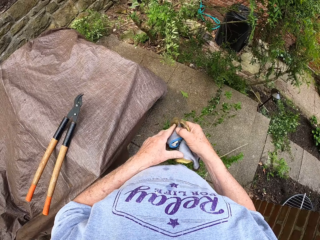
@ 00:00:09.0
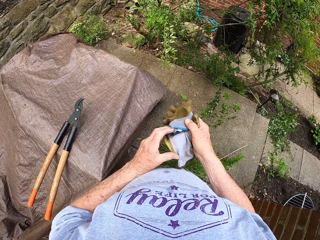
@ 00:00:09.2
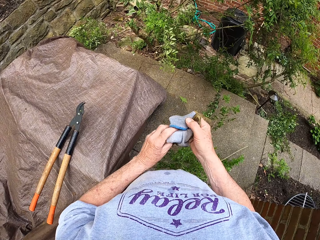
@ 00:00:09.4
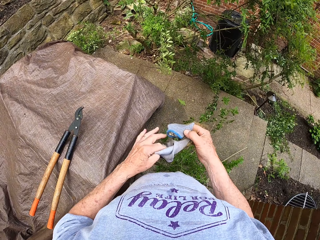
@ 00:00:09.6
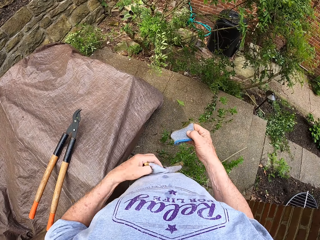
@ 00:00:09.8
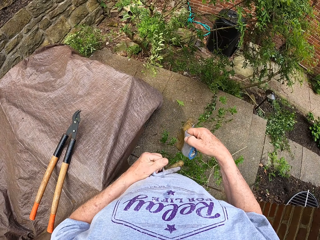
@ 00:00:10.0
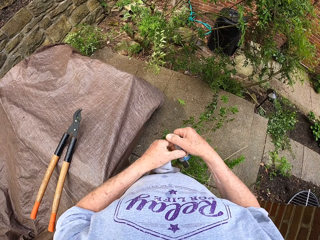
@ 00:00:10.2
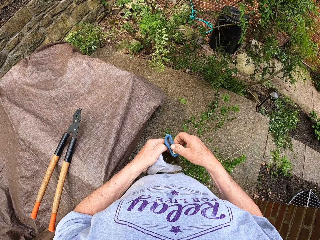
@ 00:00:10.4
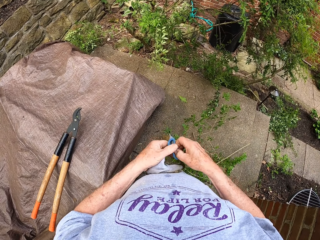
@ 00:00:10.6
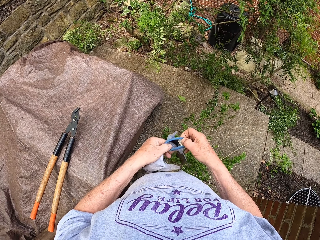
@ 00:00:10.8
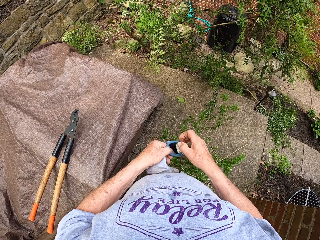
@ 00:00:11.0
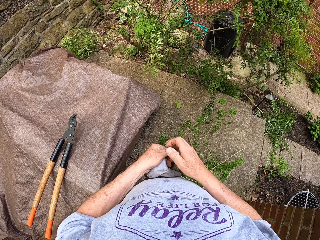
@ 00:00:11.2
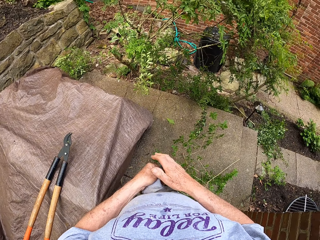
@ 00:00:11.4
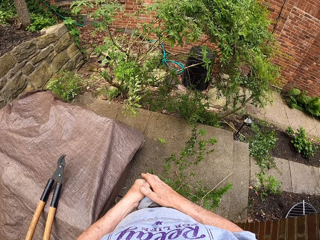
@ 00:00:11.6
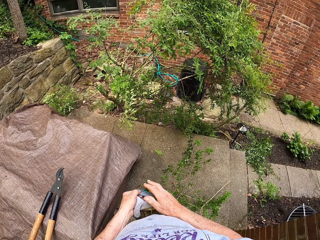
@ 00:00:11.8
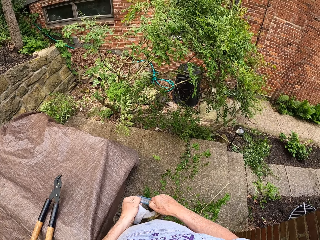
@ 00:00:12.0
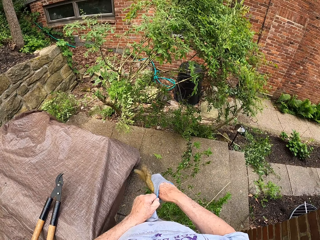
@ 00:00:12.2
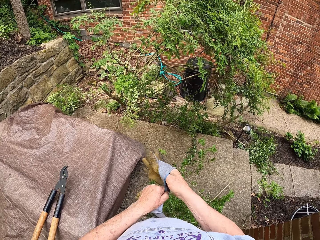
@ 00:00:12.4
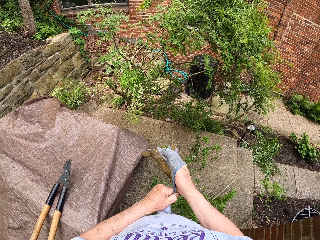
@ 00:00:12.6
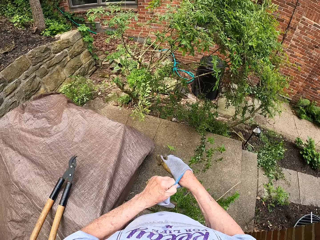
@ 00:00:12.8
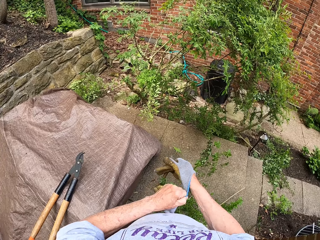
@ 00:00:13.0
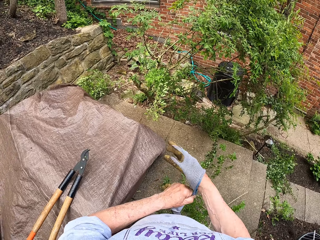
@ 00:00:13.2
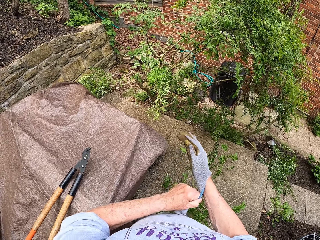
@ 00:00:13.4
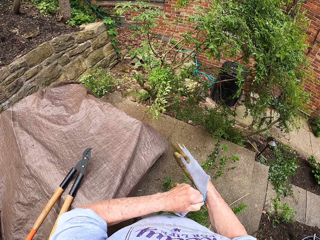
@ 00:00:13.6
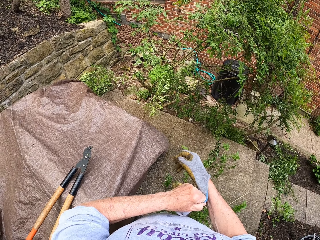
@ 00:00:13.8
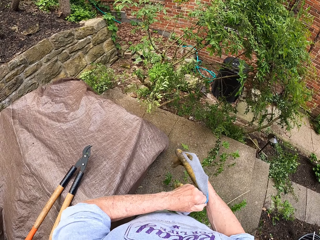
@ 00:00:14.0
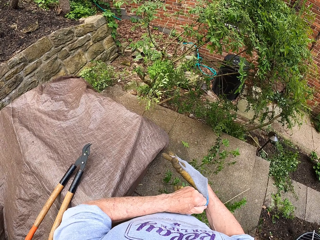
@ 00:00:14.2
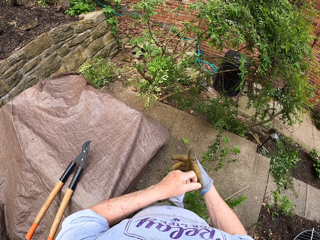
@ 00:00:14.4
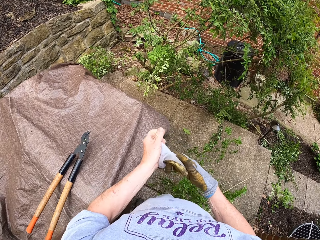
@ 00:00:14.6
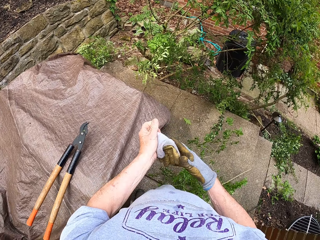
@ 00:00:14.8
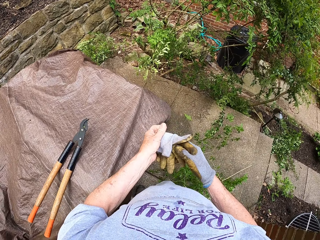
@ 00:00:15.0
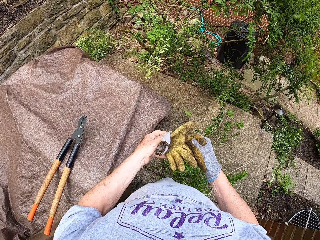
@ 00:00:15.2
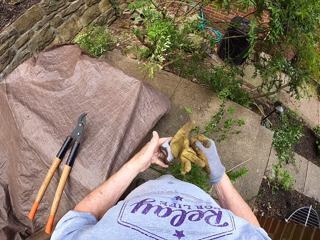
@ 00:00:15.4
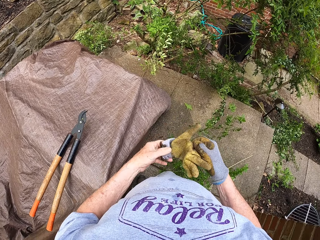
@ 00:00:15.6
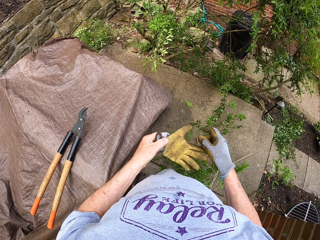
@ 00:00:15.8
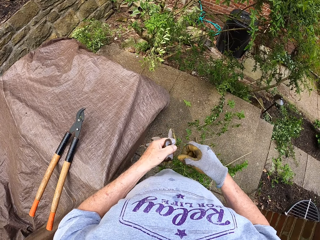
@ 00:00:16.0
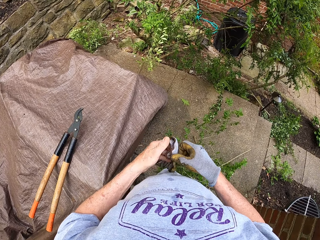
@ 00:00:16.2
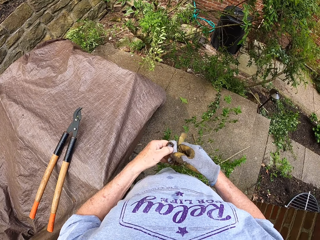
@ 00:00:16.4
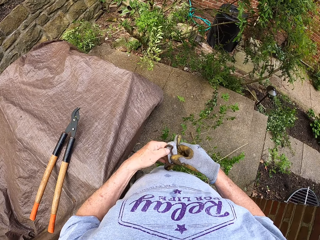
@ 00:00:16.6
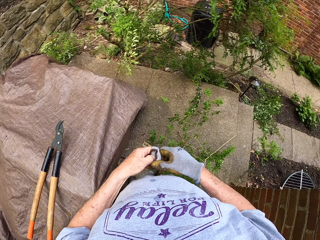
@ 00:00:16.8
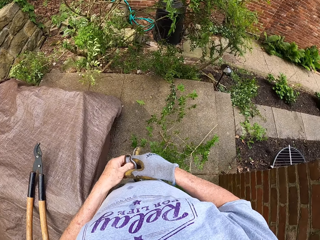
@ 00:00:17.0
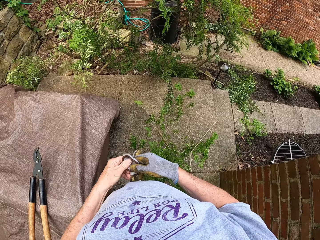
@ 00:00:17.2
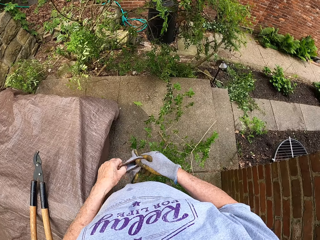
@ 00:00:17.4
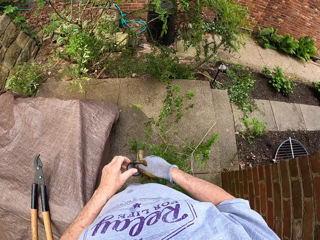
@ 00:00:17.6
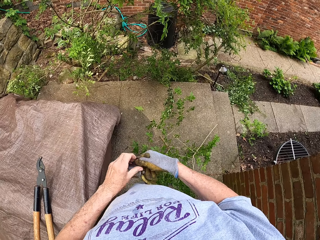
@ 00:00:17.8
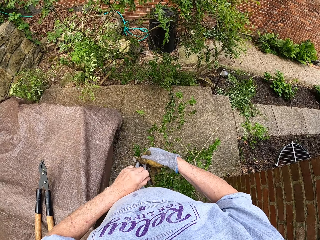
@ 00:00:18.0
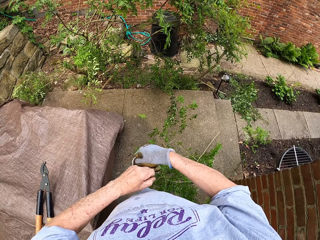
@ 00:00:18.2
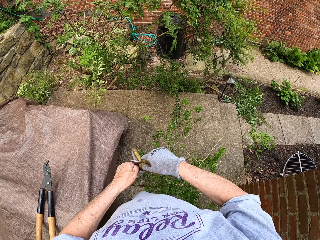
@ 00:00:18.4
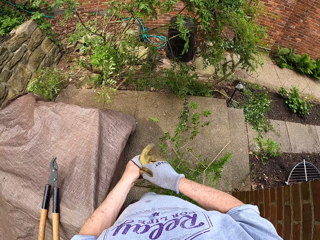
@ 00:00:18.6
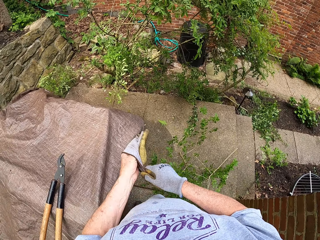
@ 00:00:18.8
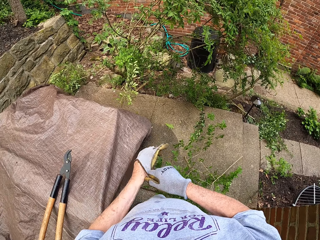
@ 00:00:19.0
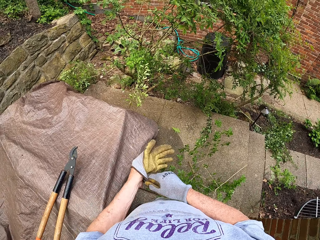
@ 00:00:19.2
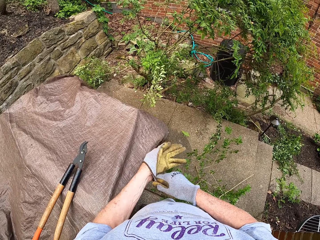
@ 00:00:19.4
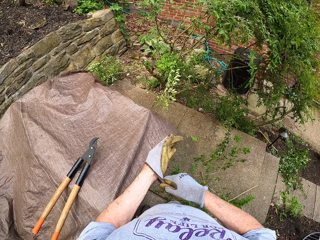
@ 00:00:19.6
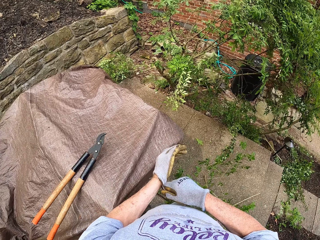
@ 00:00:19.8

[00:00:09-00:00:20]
The camera wearer holds the gloves in the hand. They put on their gloves.

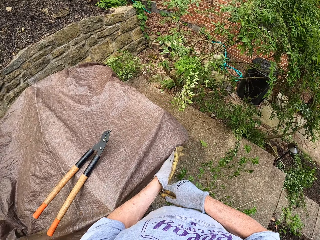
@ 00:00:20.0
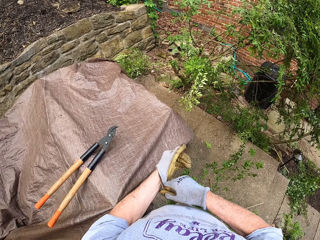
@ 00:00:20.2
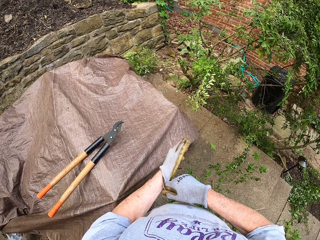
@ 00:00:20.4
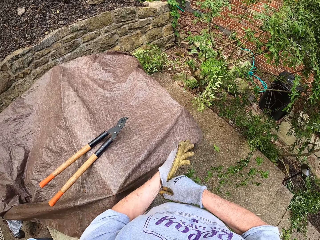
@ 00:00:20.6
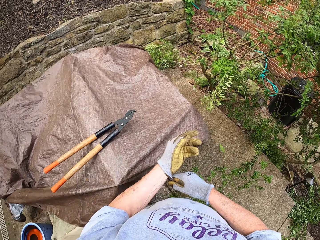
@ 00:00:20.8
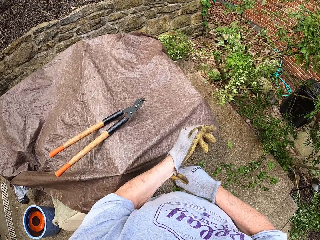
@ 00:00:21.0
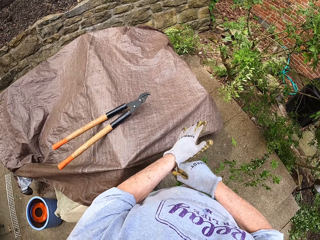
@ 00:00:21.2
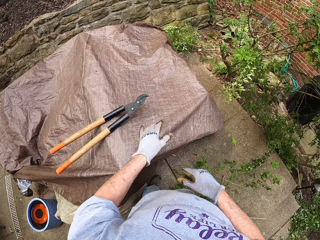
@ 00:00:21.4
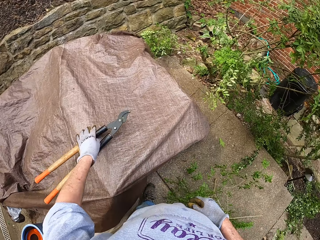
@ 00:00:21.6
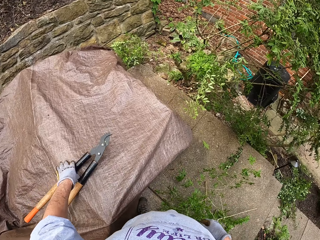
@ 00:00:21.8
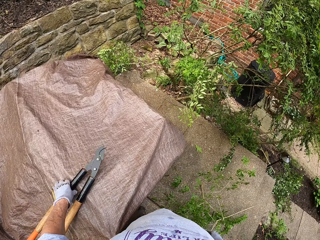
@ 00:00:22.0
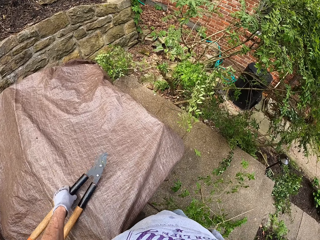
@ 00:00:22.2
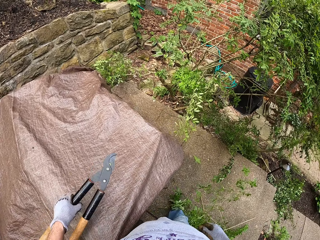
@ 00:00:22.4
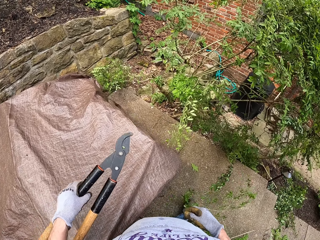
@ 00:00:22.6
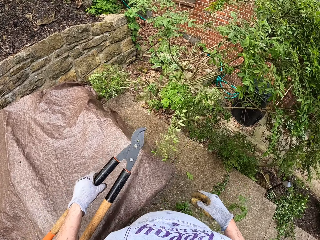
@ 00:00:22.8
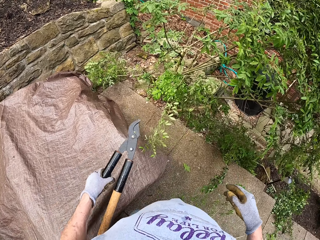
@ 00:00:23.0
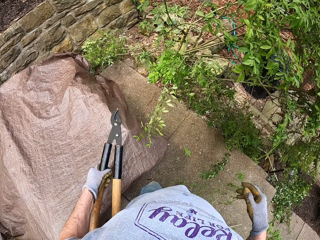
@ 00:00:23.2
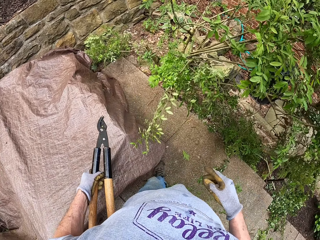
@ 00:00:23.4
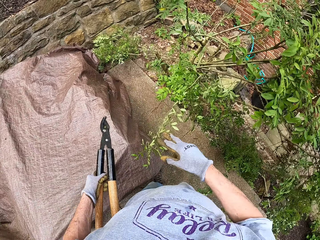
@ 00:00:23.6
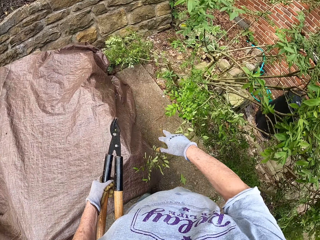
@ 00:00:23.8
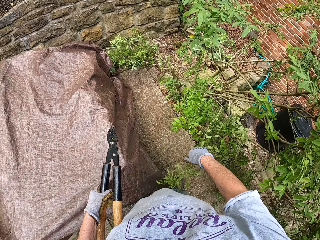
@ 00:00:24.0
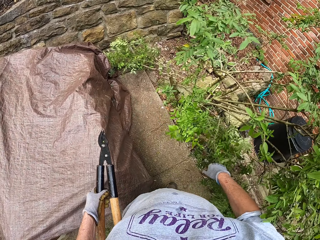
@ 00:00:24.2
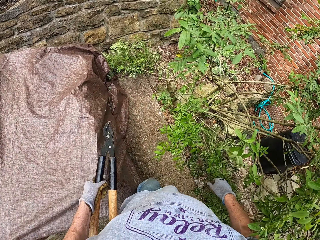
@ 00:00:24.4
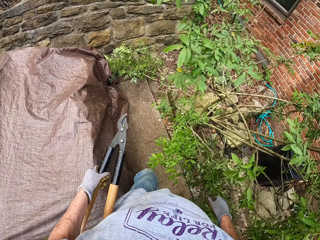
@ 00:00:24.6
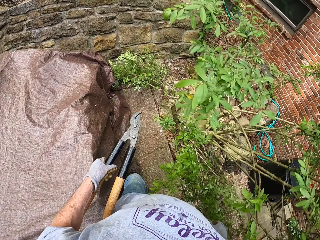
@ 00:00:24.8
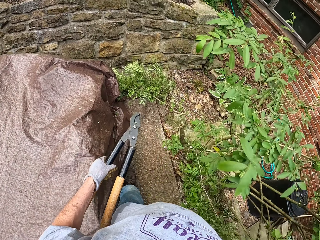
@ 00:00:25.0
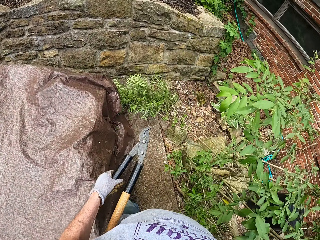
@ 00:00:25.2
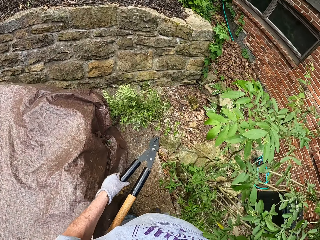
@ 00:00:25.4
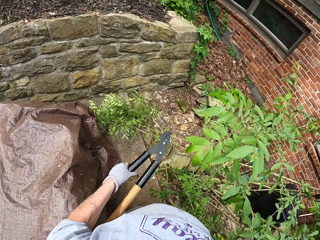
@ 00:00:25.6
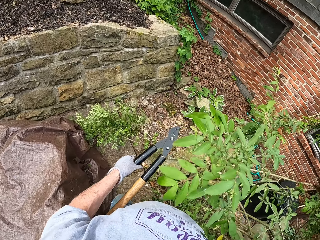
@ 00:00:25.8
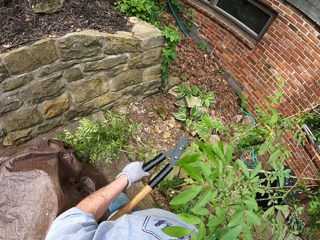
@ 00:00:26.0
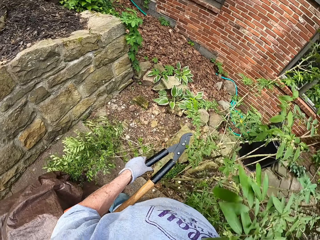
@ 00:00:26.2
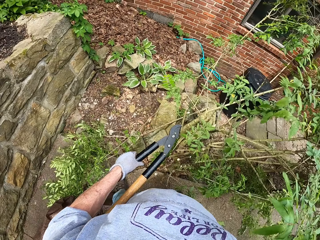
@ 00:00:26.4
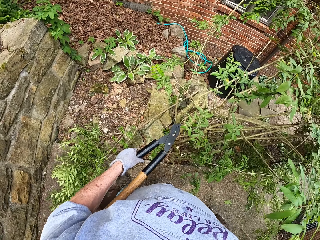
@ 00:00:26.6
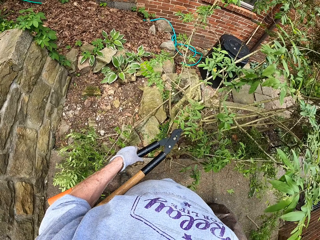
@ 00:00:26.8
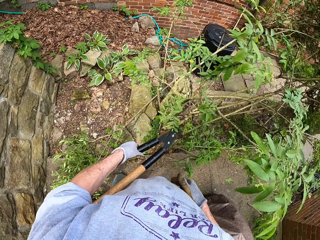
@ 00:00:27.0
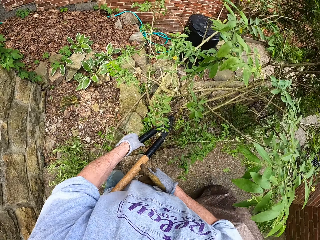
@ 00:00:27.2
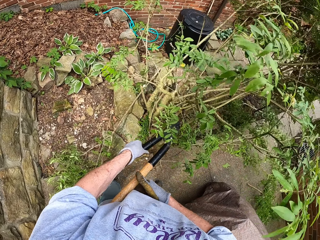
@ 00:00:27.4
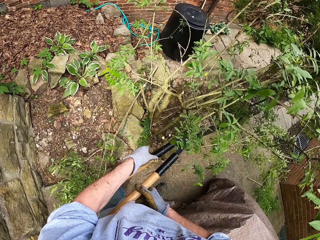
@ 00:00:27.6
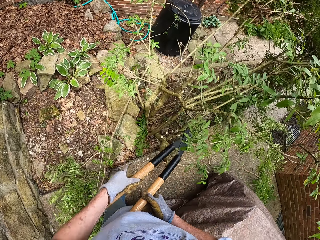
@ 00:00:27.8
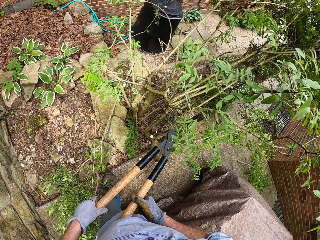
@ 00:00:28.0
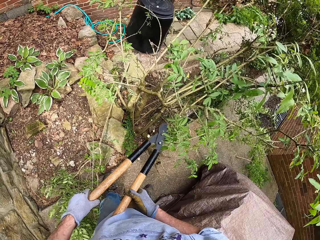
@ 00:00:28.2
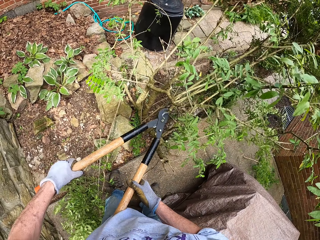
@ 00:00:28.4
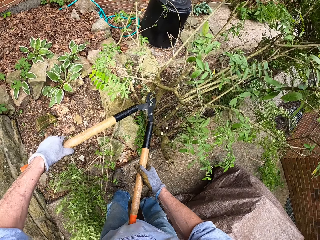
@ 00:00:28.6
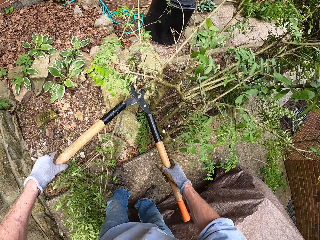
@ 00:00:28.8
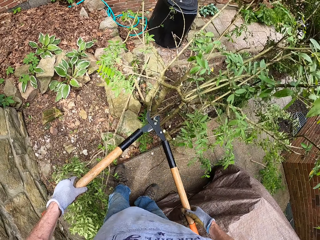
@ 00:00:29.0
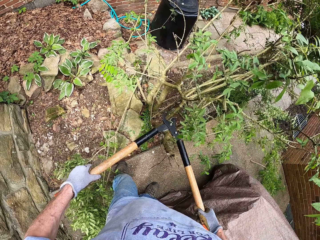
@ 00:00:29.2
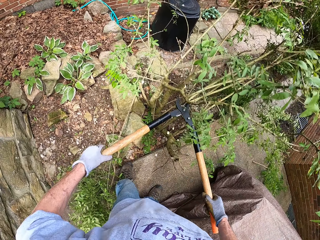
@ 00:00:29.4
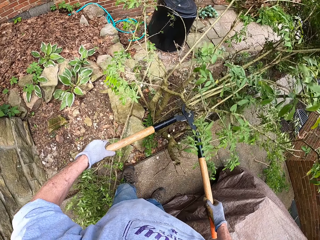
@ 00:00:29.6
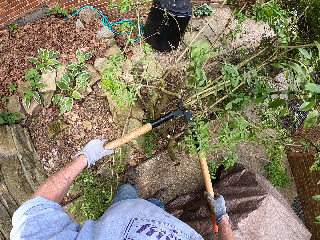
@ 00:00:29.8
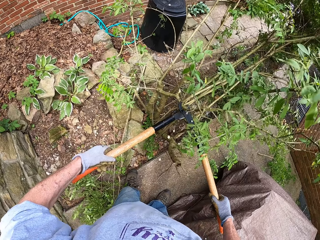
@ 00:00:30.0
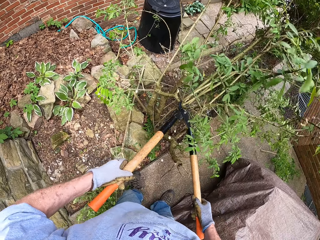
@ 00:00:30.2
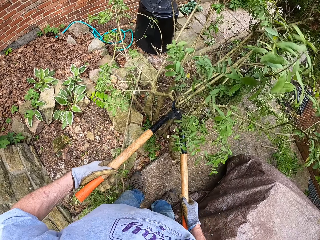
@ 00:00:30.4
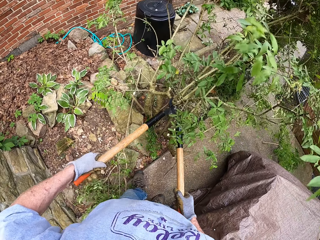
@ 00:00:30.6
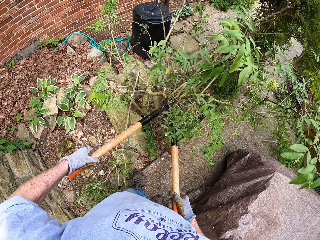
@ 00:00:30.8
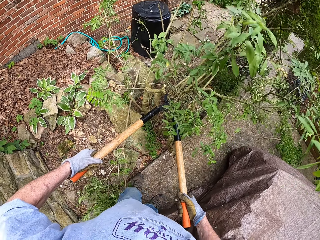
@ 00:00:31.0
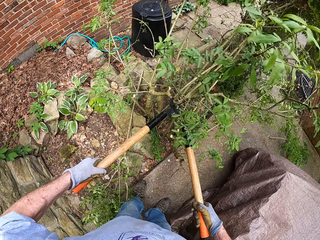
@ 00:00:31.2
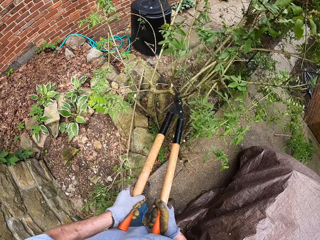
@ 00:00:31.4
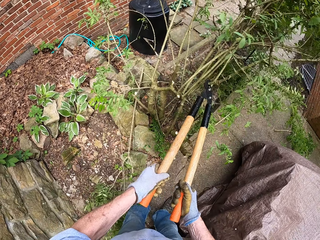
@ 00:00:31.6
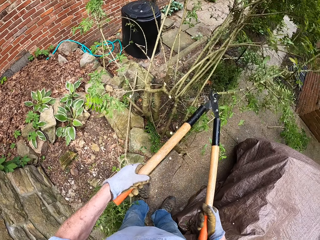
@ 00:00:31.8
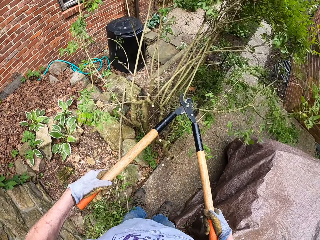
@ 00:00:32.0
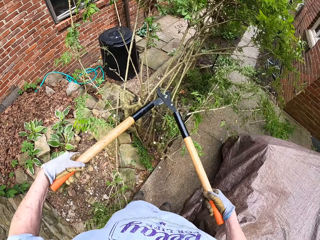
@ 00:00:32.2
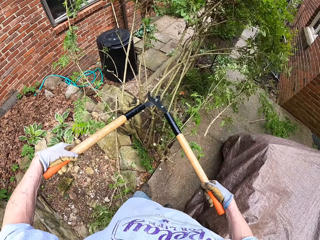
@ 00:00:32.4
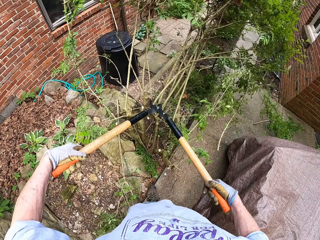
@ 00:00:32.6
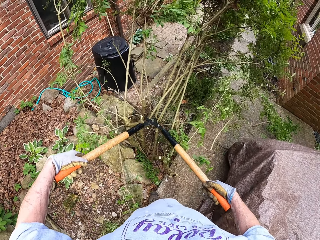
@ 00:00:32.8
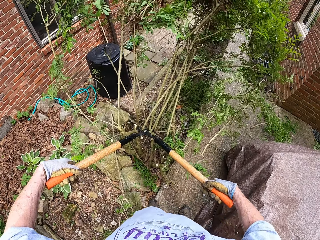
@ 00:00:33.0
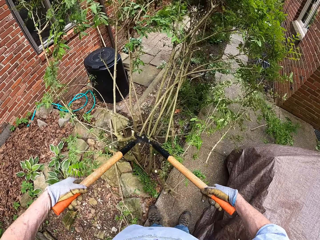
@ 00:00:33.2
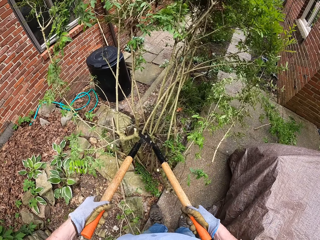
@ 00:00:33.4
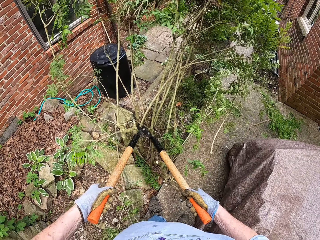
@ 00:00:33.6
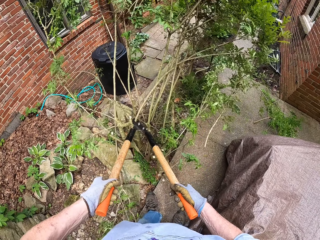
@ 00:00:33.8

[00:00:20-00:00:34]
The camera wearer picks up the pruning shears tool or axe. They walk in the backyard. They touch the plant branch. They cut the branches.
